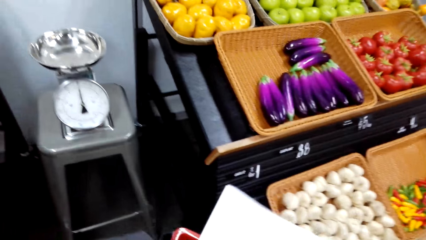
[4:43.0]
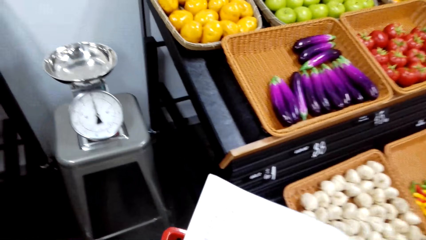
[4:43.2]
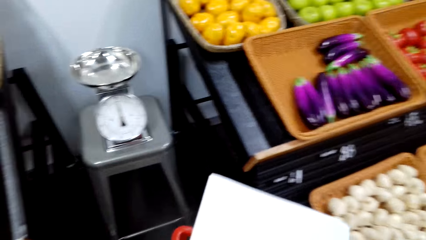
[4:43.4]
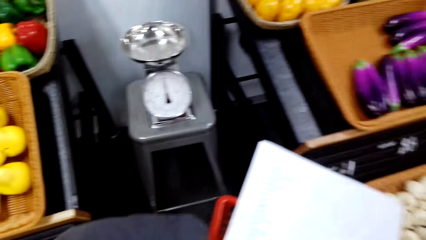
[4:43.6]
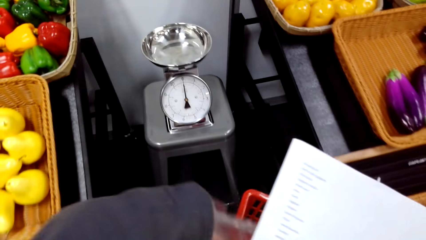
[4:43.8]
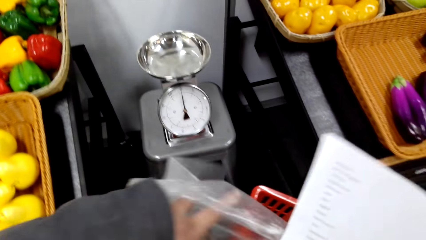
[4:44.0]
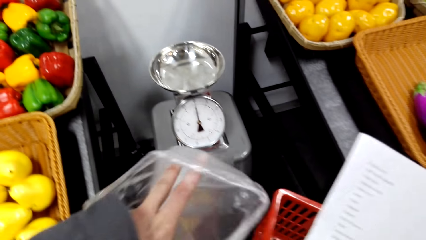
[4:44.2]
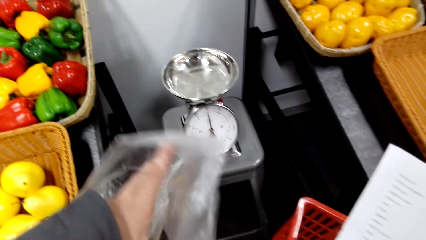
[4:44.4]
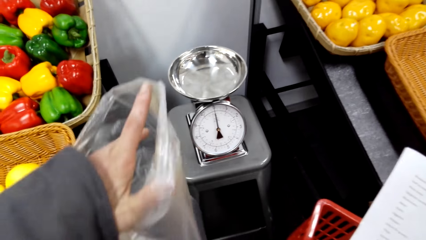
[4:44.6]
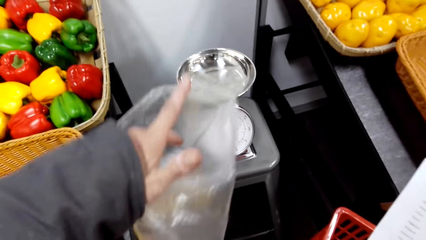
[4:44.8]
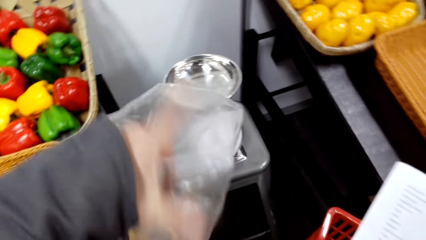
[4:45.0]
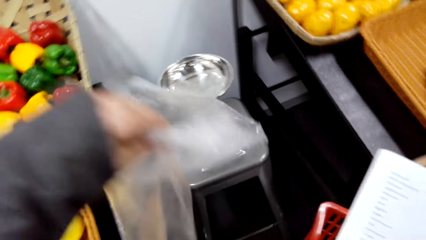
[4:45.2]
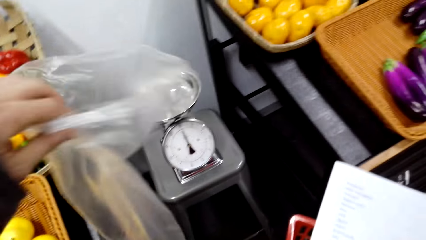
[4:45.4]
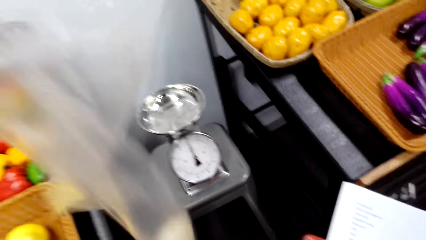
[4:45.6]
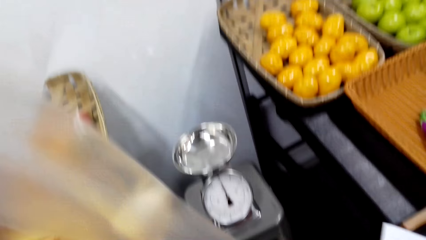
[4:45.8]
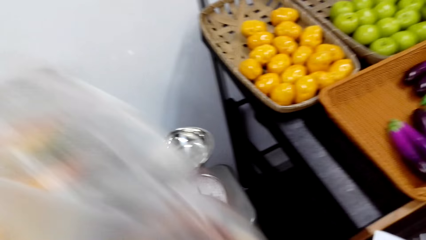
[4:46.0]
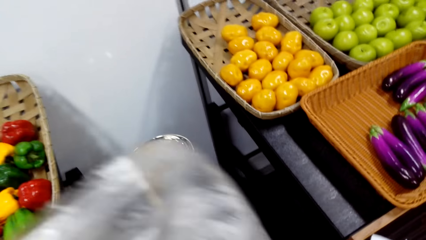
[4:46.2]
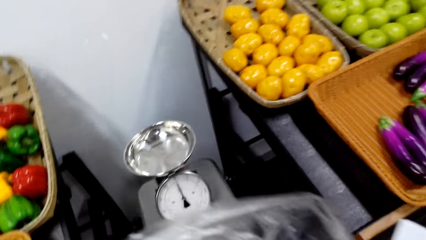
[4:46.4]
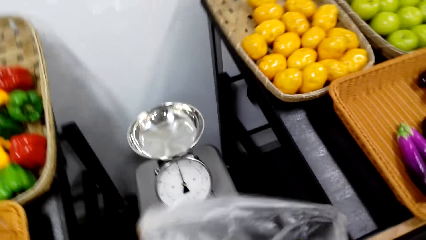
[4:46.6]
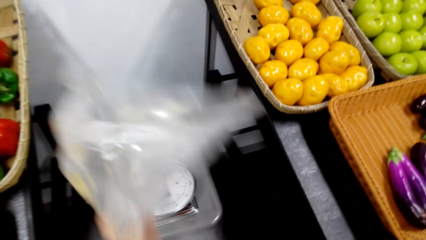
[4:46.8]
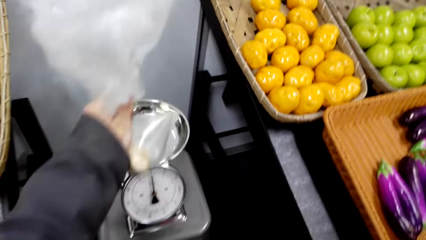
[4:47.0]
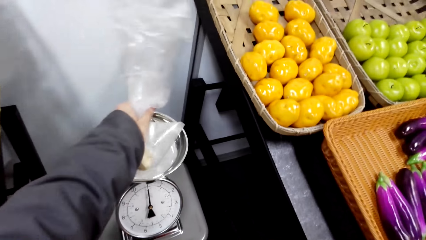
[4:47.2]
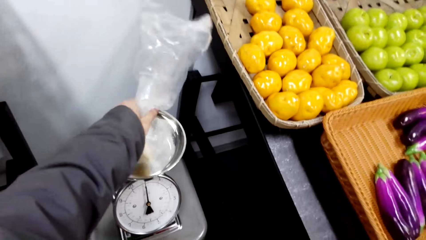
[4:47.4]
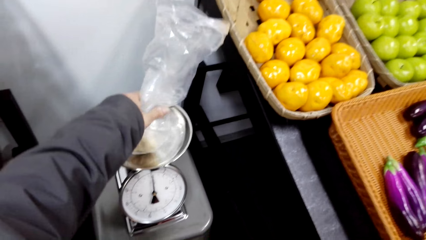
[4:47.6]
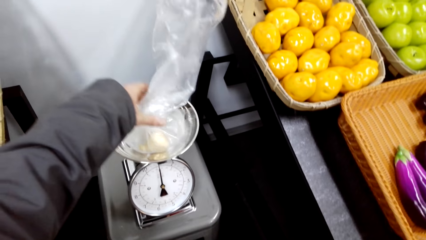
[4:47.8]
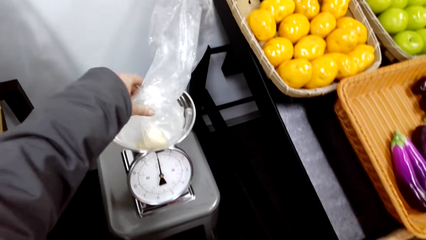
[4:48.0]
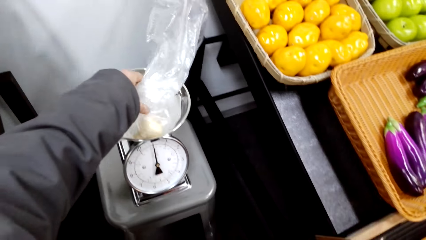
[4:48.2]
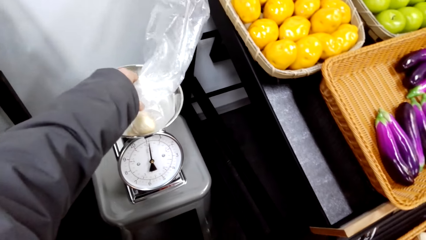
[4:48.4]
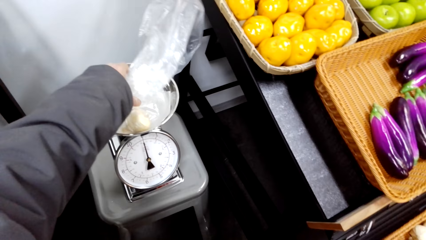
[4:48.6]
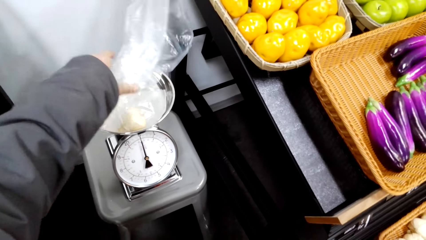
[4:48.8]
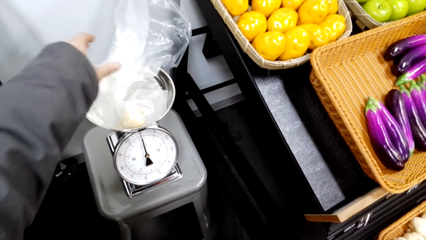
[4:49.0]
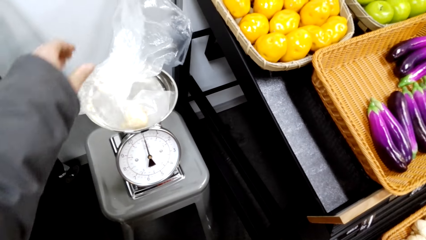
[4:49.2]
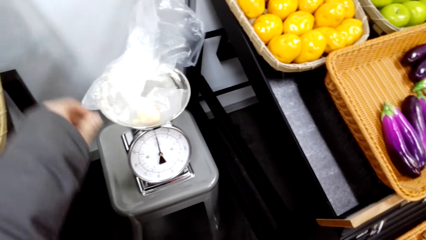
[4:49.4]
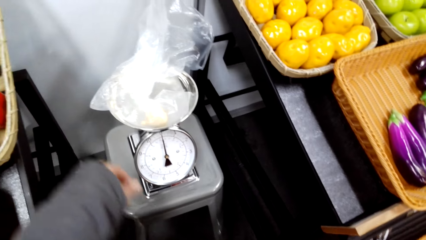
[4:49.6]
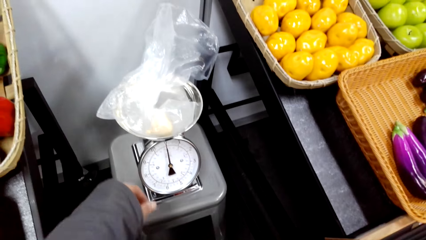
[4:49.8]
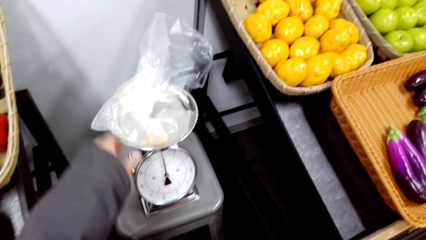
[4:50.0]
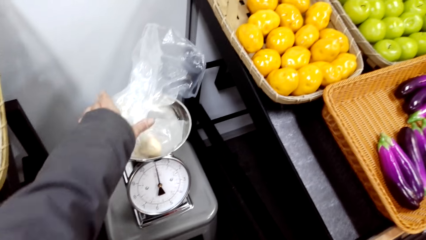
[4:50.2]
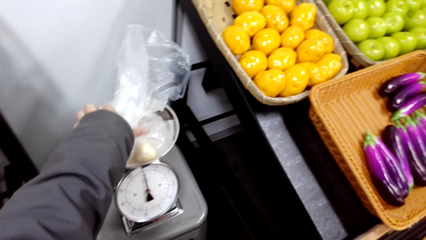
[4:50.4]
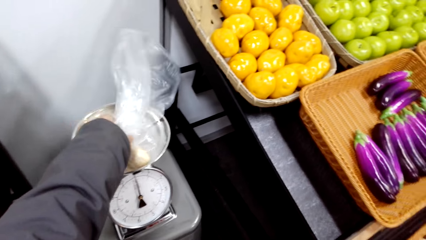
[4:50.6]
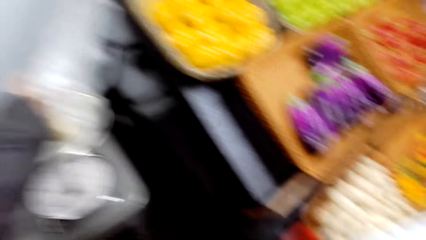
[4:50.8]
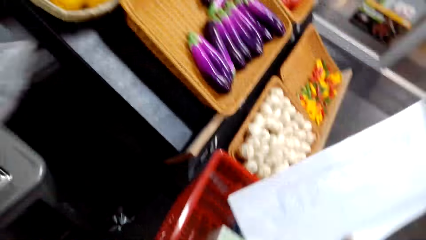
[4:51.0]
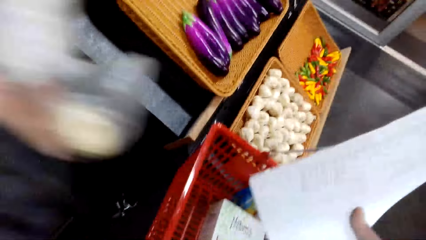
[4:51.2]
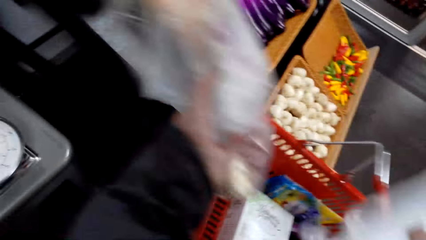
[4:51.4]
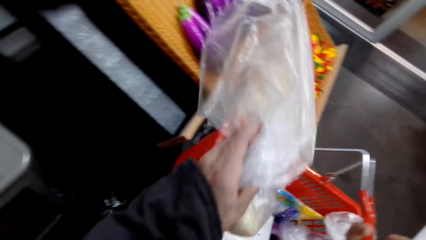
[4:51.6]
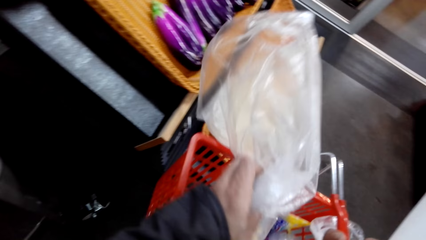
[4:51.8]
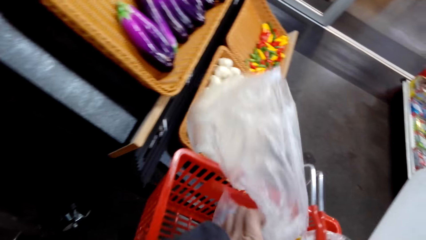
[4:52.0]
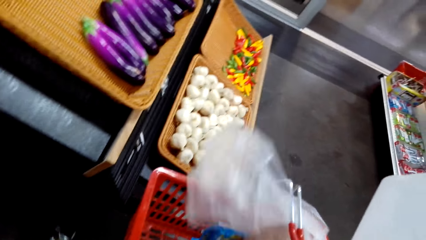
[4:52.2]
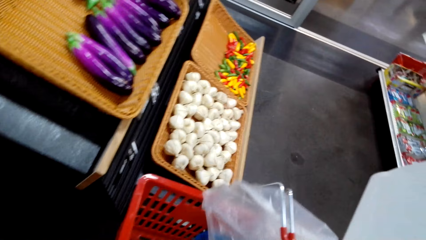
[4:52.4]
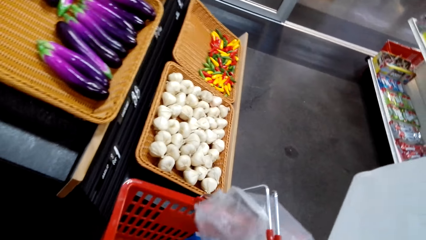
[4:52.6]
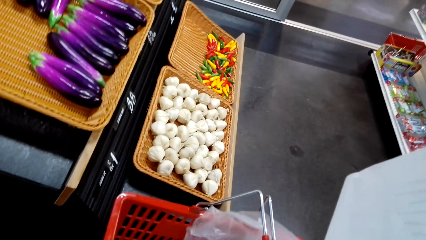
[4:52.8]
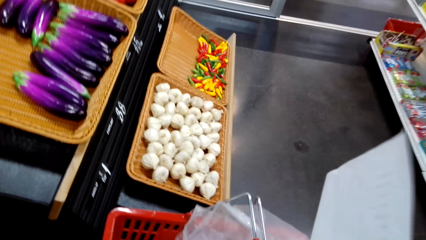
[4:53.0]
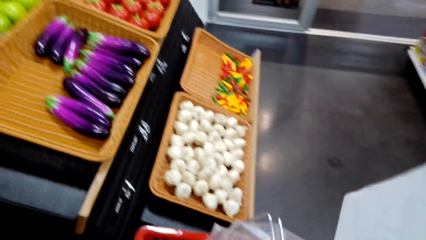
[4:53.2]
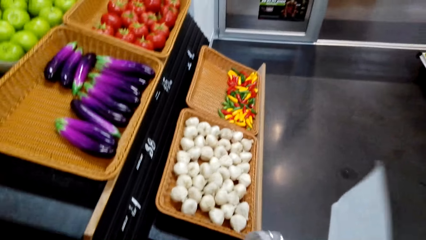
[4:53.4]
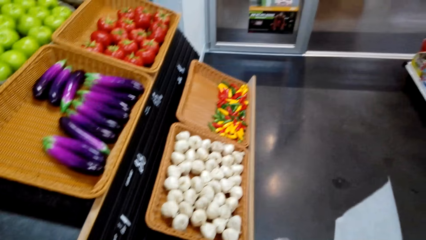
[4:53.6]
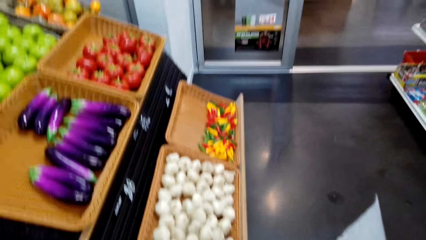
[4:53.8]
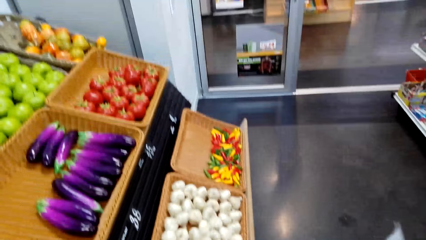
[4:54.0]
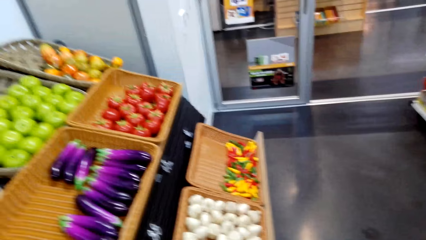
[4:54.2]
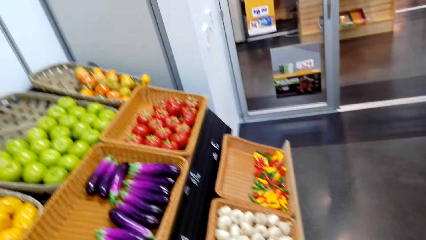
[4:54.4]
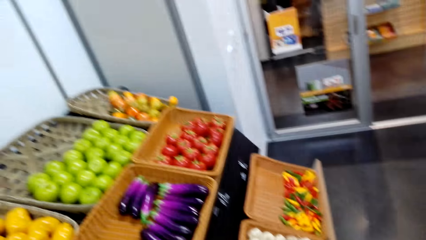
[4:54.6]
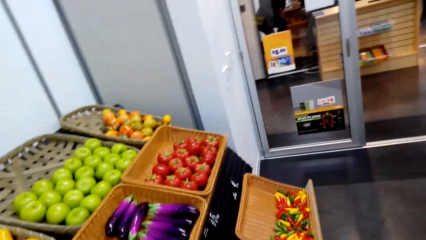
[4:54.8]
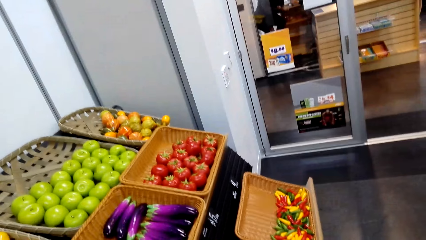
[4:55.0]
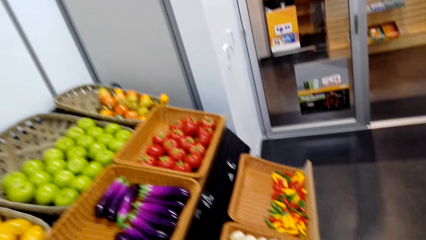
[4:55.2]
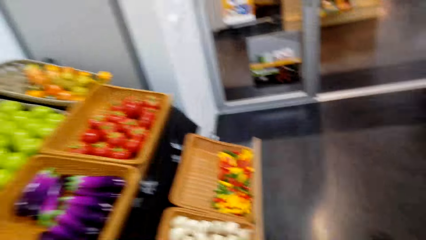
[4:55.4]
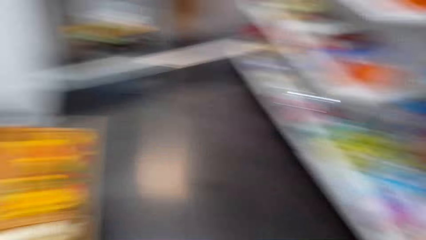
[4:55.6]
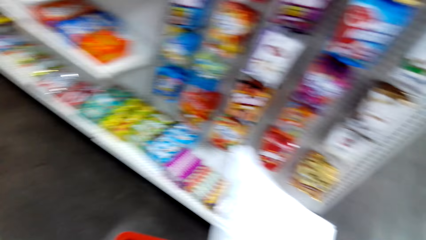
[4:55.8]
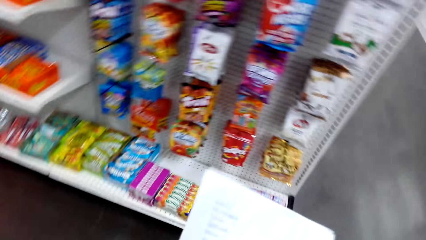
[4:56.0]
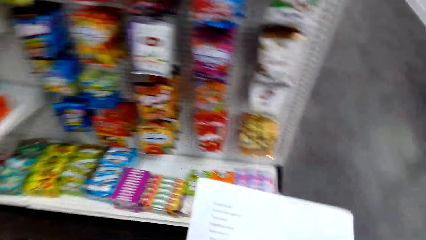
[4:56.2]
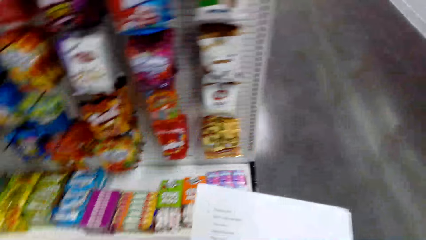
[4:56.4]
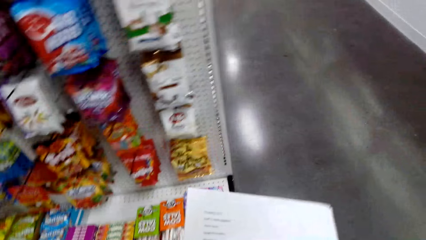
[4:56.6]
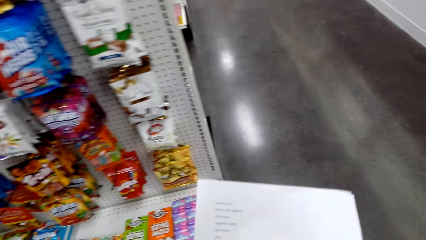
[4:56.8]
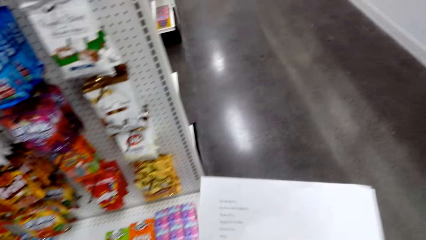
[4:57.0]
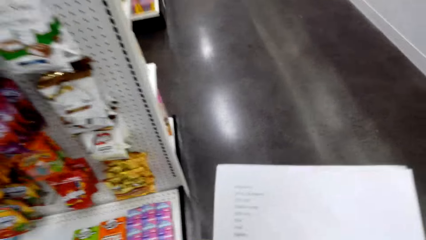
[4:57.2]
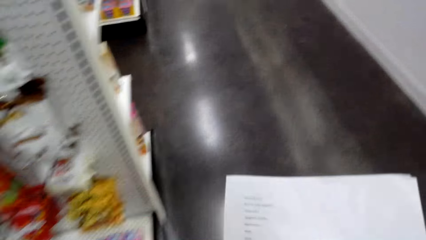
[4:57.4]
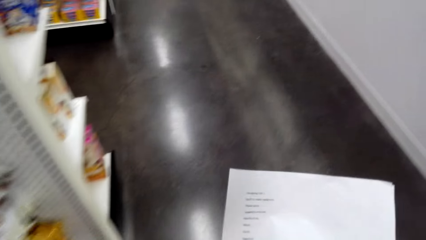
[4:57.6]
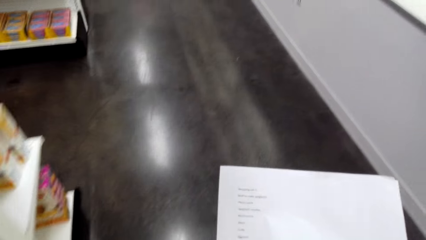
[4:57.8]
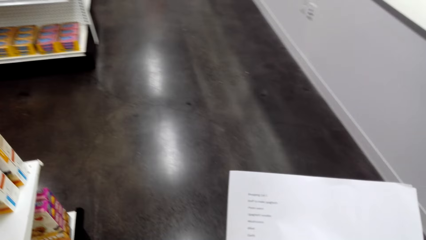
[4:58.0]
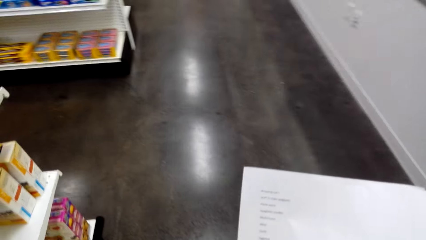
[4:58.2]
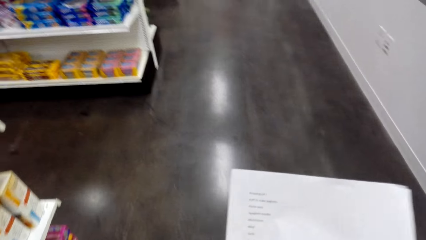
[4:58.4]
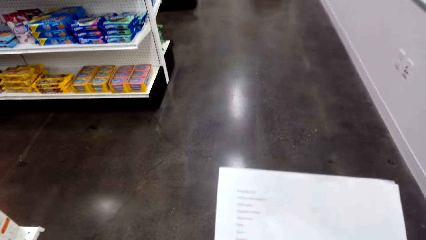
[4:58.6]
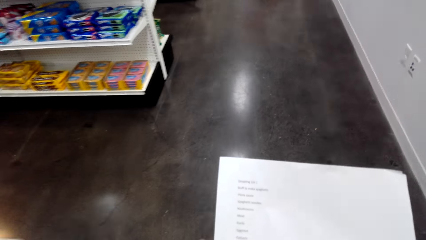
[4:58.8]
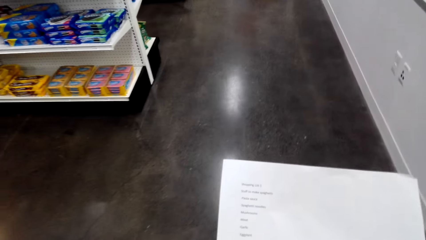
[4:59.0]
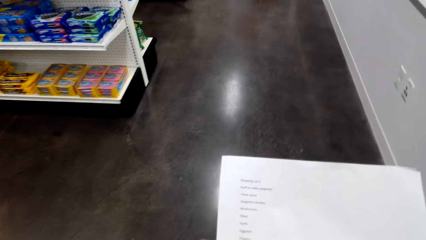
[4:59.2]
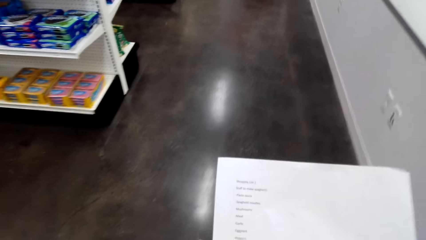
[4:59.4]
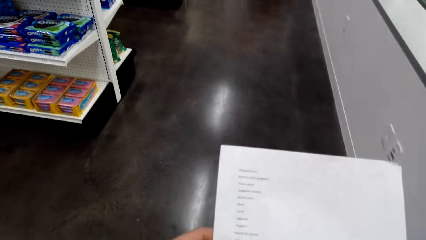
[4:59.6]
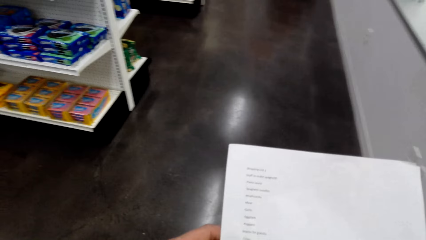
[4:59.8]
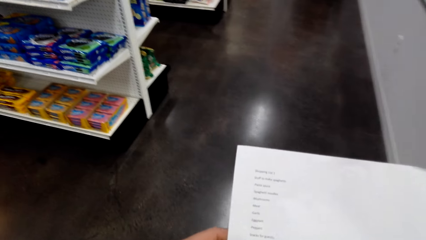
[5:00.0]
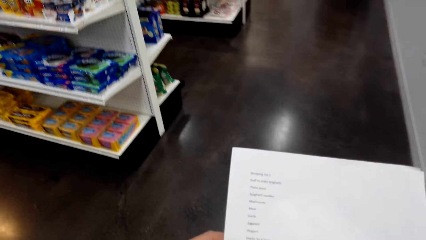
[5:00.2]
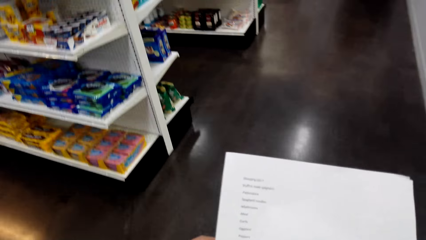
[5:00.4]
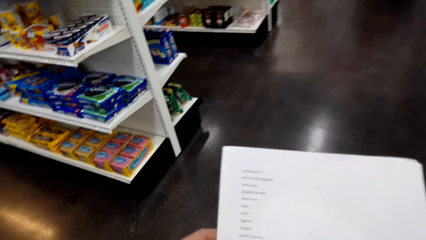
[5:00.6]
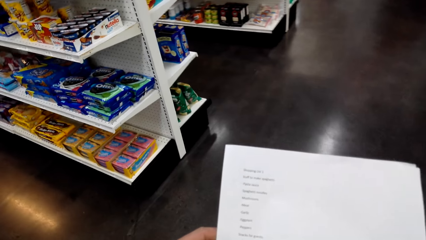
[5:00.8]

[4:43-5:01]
The camera wearer puts the garlic in the paper. They put the polythene bag on a weighing scale. They hold the polythene bag on the weighing scale. They turn to the side. They put the polythene bag in the basket. They turn around. They read the paper while walking. They hold the paper. They walk around.
